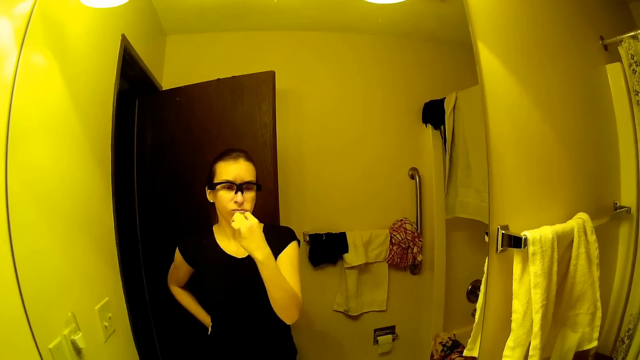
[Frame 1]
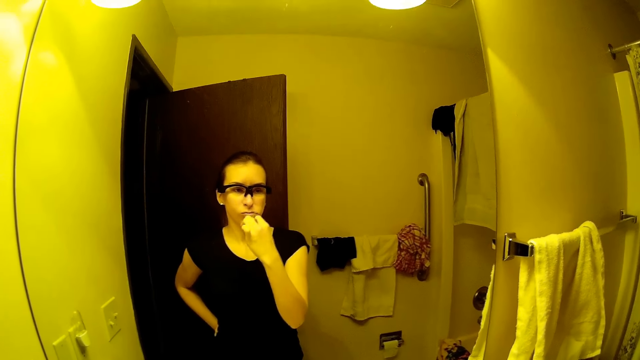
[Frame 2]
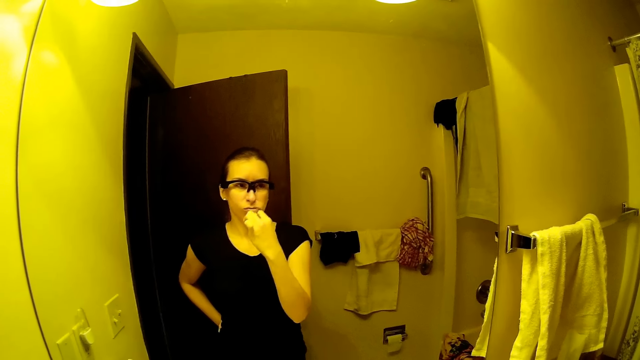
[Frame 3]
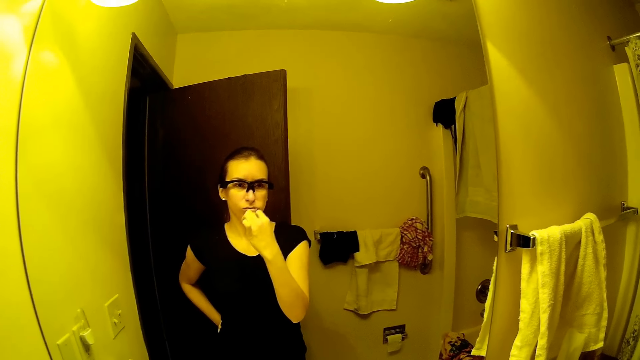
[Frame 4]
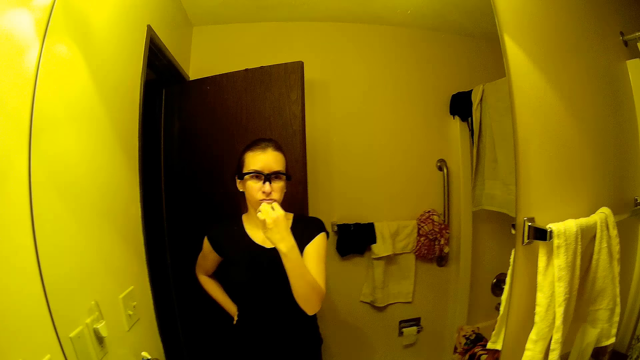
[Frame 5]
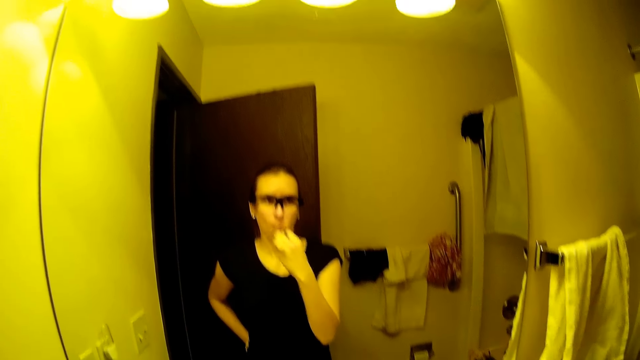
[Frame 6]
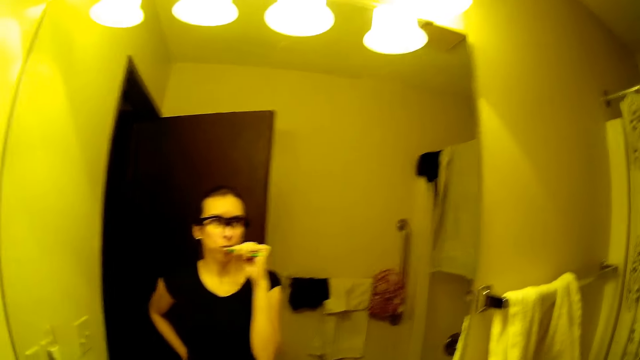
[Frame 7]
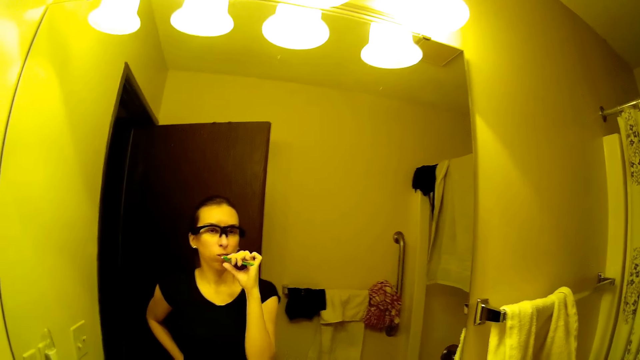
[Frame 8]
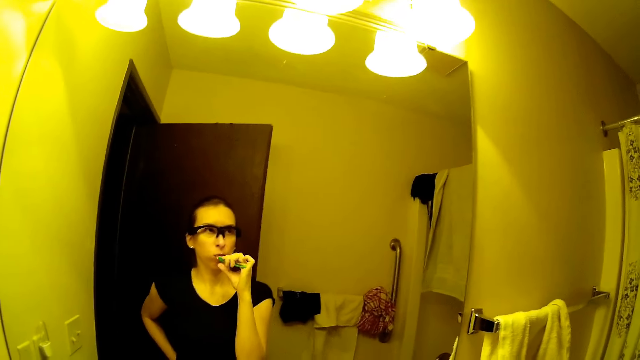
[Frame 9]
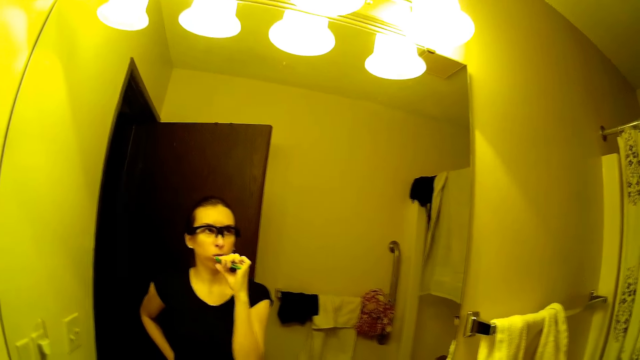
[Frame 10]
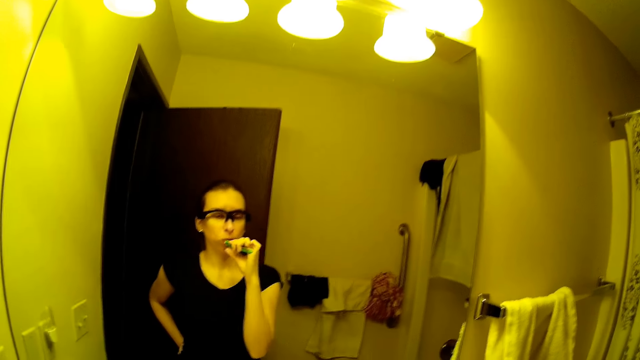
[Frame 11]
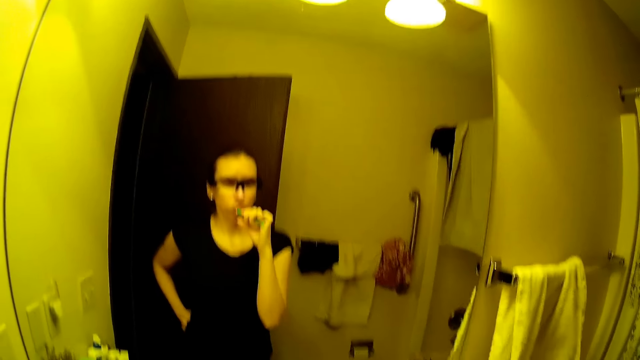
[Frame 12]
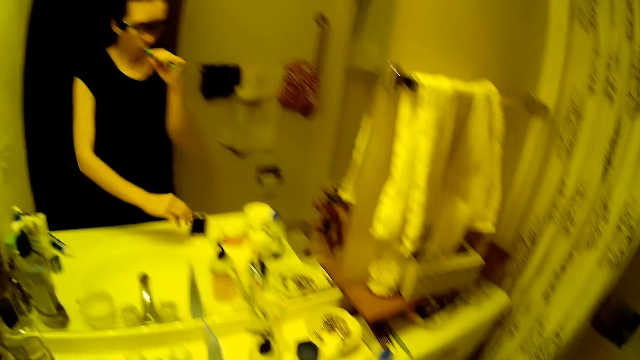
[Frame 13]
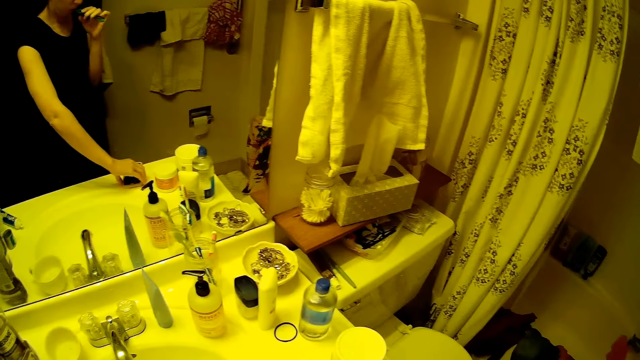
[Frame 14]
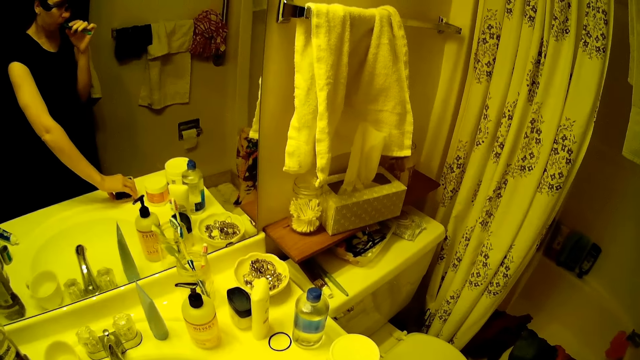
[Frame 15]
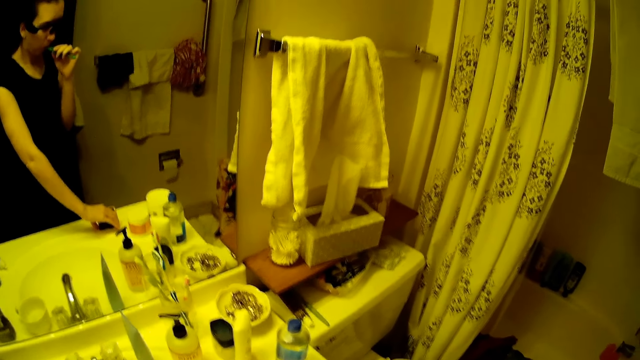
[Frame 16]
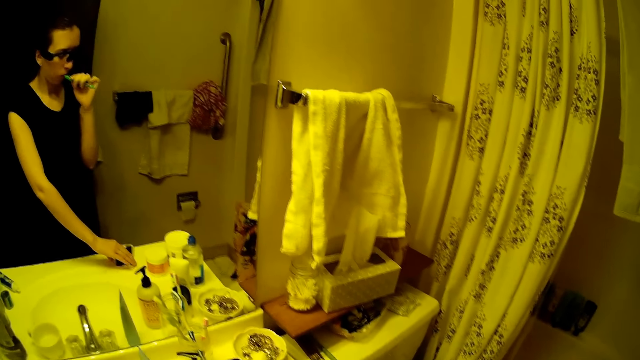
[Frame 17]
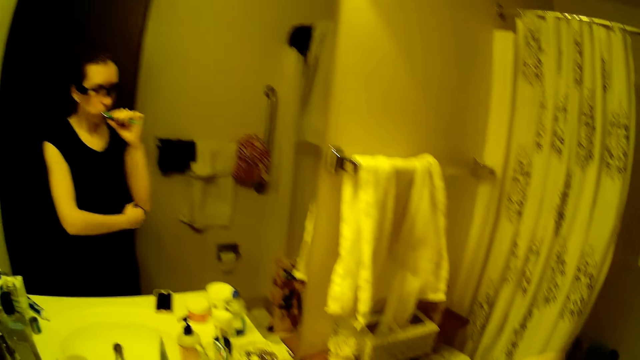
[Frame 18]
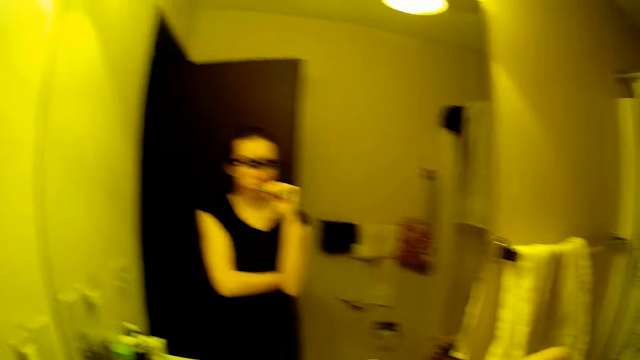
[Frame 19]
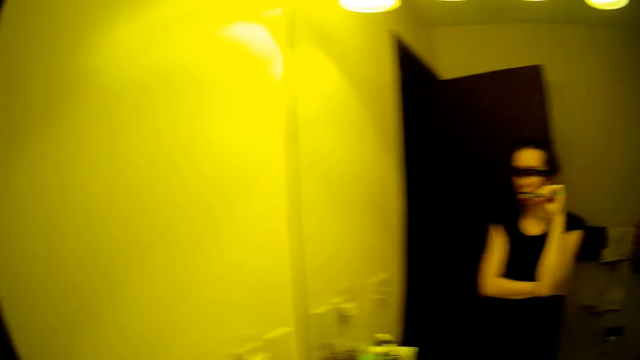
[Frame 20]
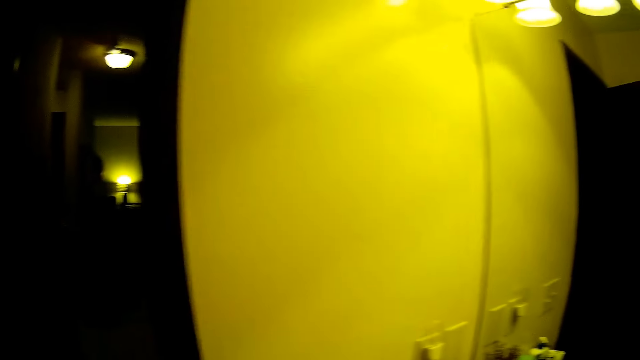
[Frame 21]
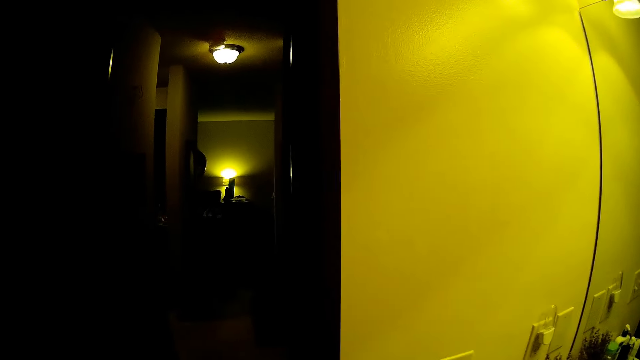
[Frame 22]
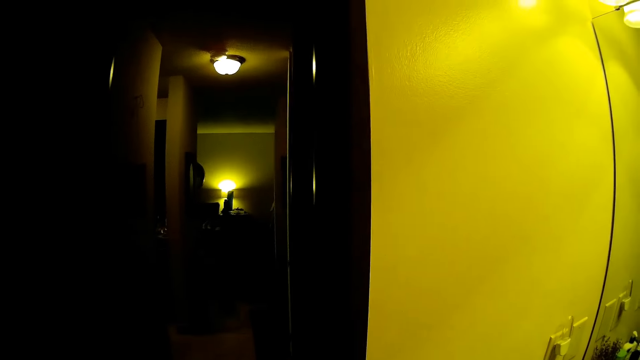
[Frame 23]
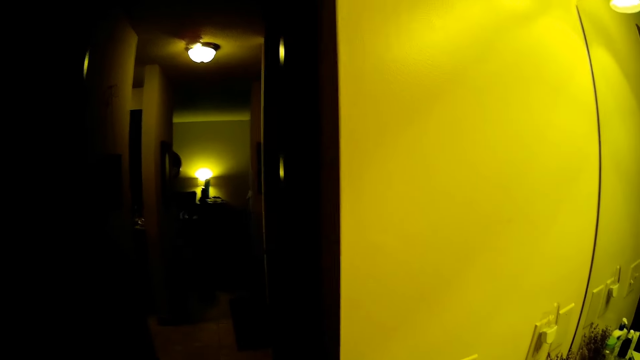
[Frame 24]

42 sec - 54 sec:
The camera wearer touches the phone on the bathroom sink with her left hand.

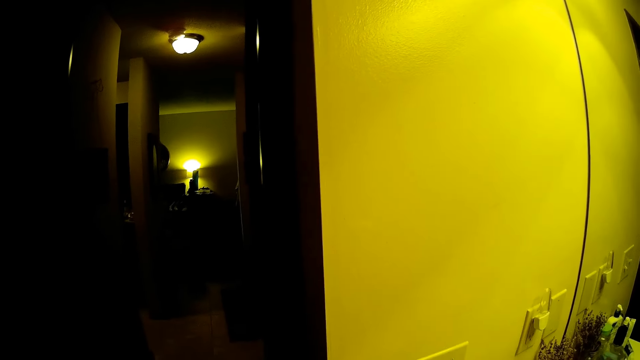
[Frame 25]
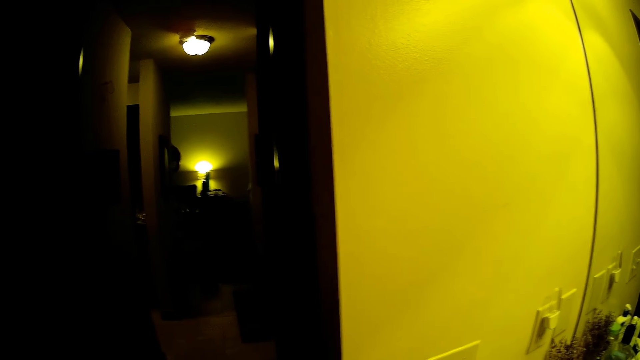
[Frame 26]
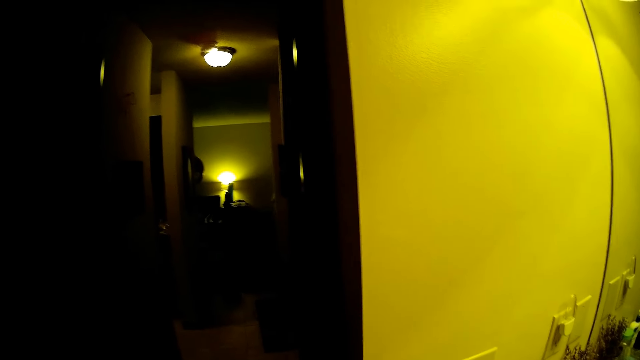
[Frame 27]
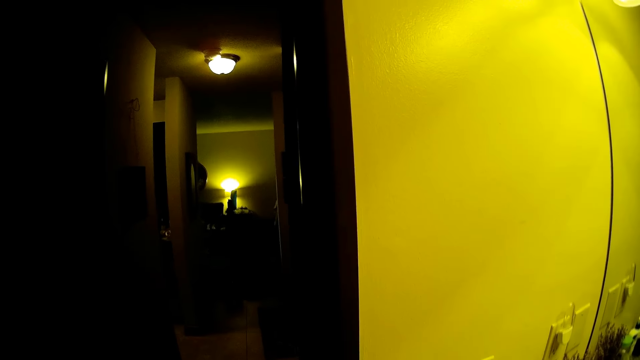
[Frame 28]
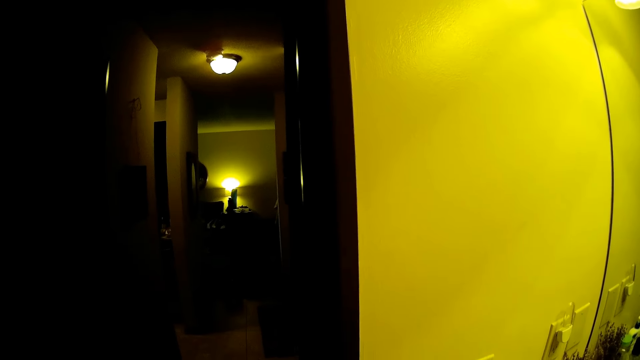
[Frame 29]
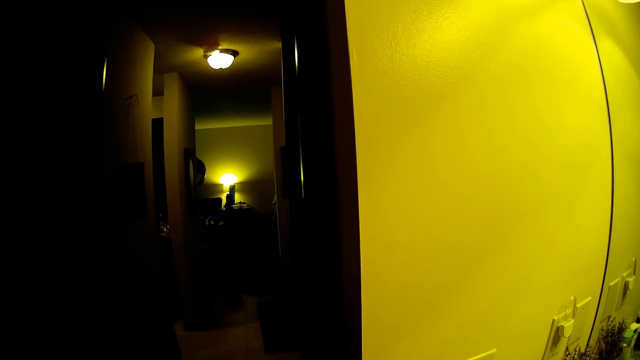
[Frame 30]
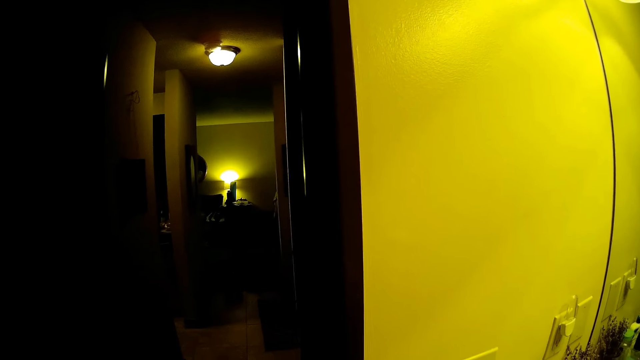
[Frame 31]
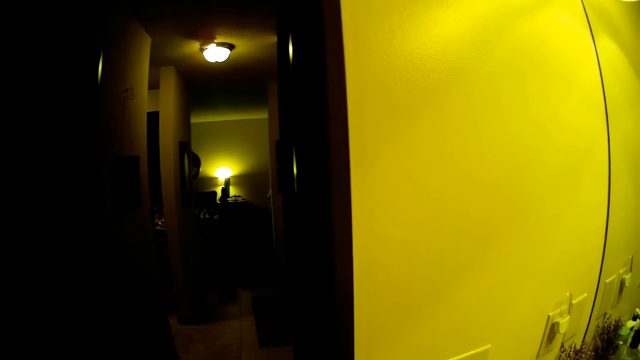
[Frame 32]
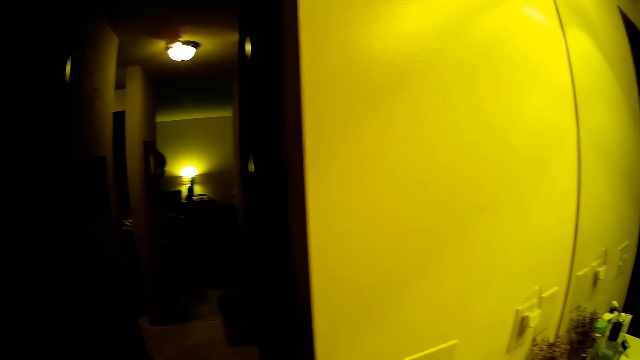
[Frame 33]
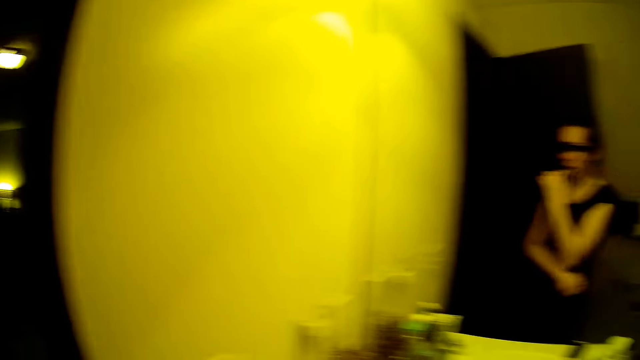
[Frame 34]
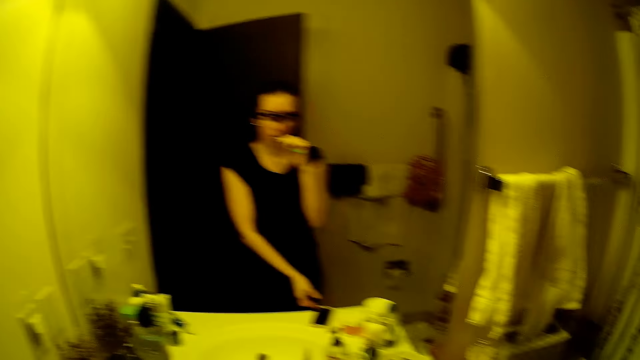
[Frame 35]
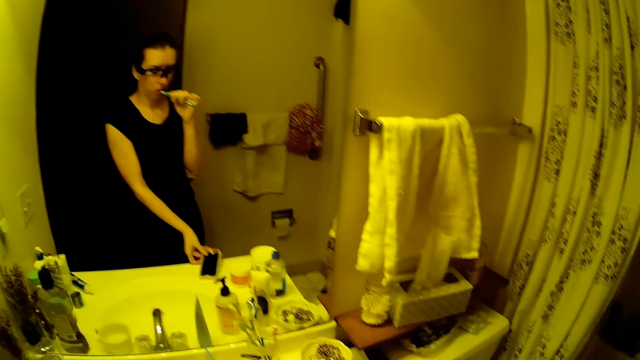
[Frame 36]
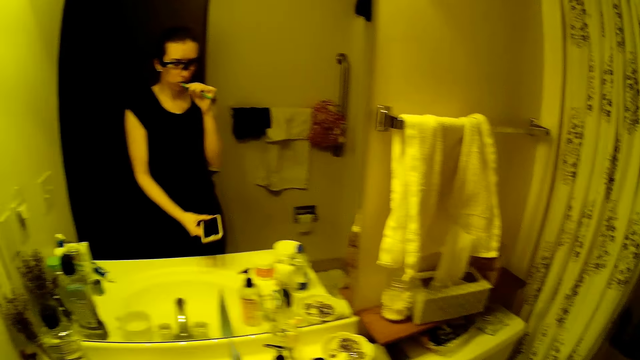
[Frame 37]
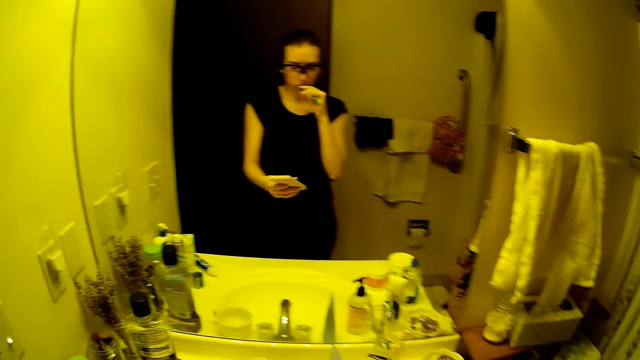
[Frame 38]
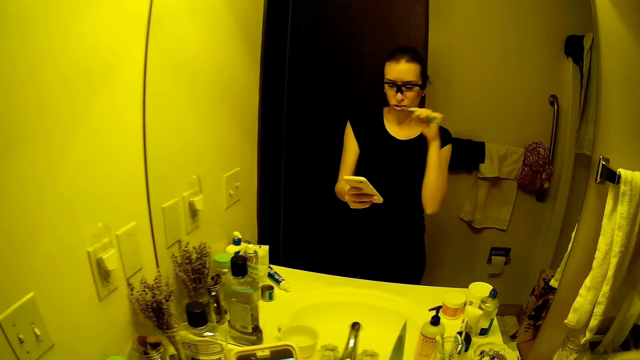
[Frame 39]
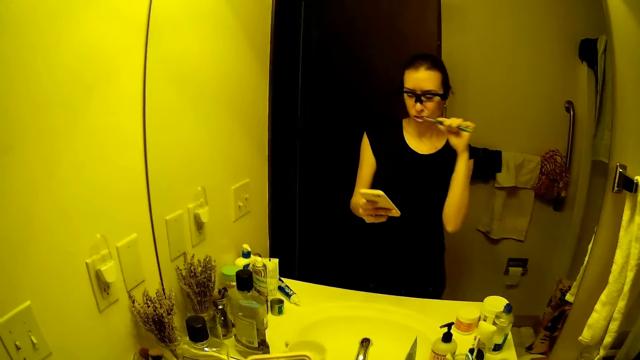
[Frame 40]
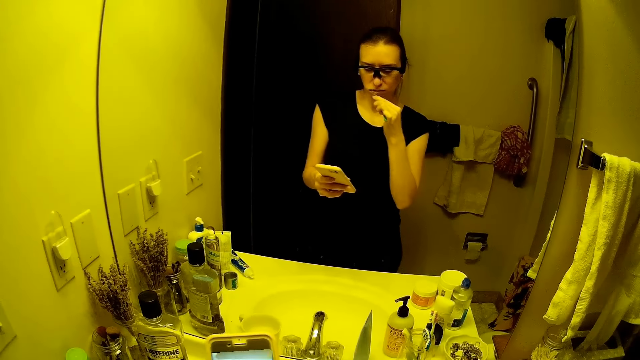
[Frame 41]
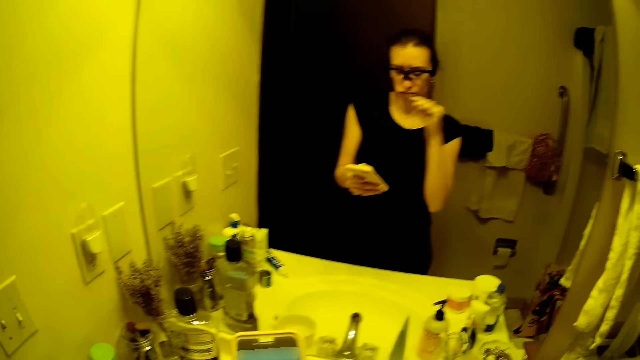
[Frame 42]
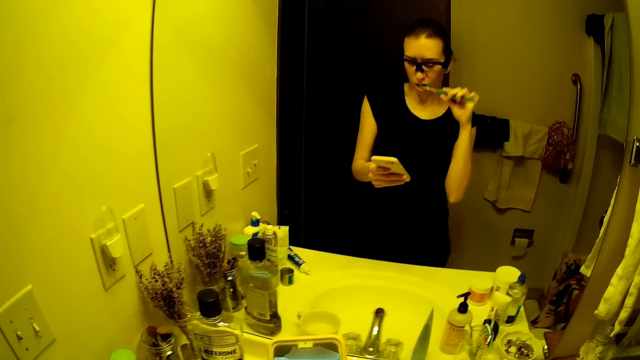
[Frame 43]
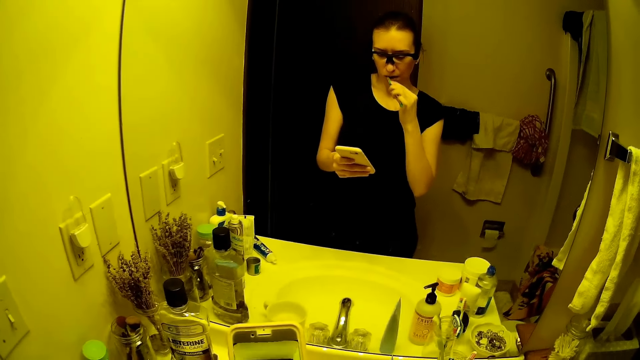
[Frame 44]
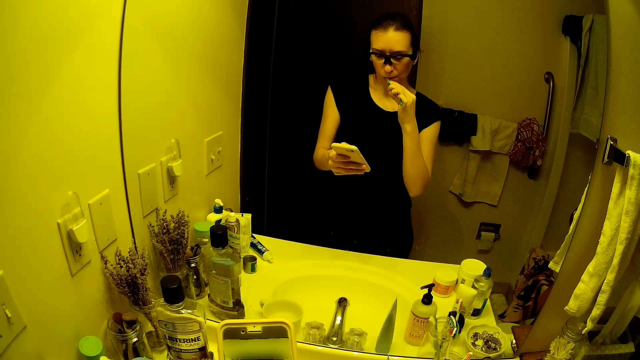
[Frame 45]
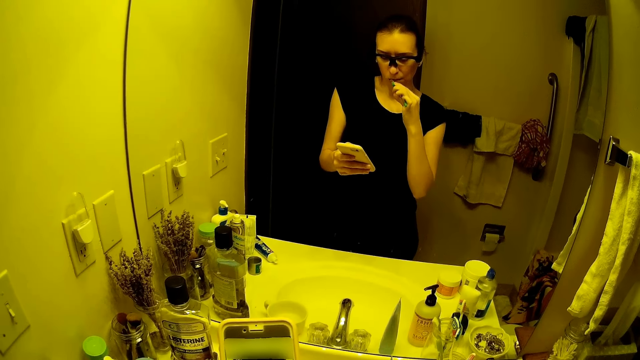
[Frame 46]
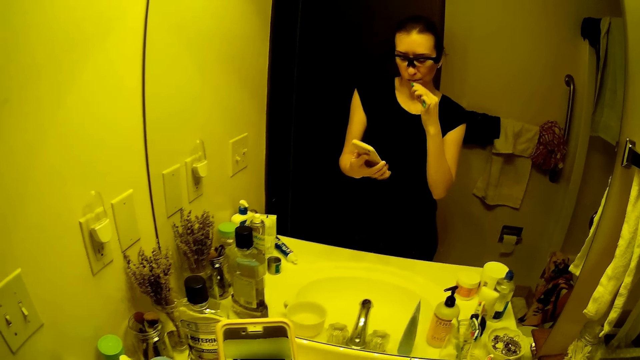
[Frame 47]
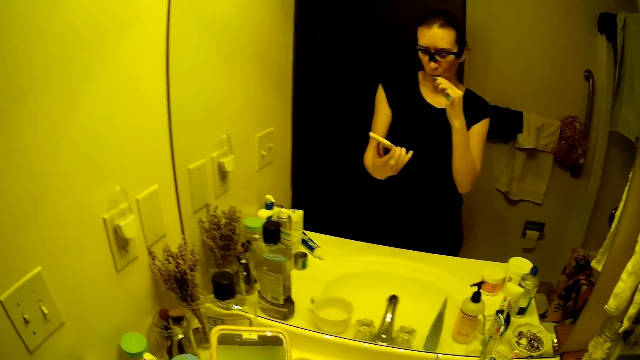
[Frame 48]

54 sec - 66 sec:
The camera wearer picks up the phone from the bathroom sink with her left hand. She stares at the phone.
